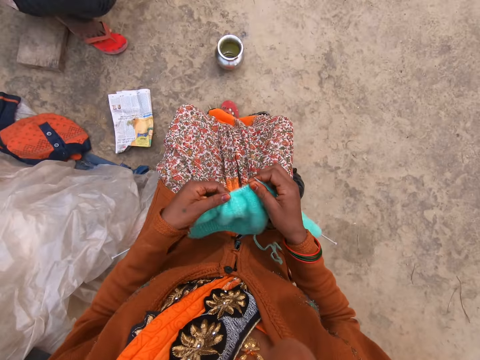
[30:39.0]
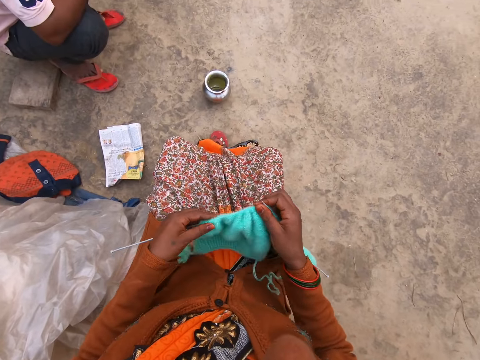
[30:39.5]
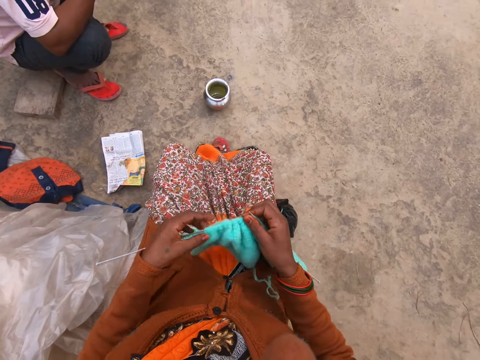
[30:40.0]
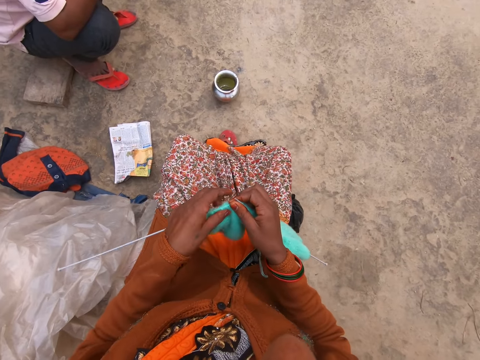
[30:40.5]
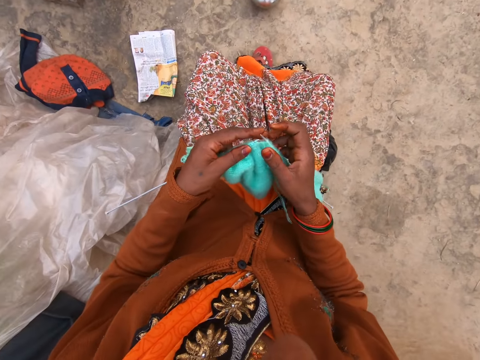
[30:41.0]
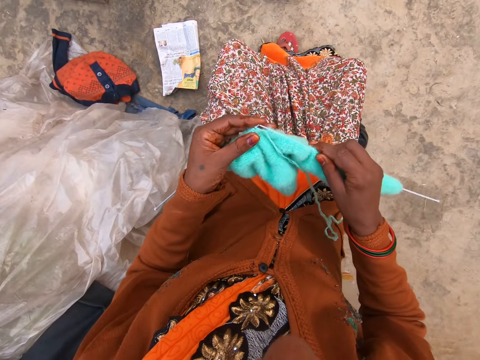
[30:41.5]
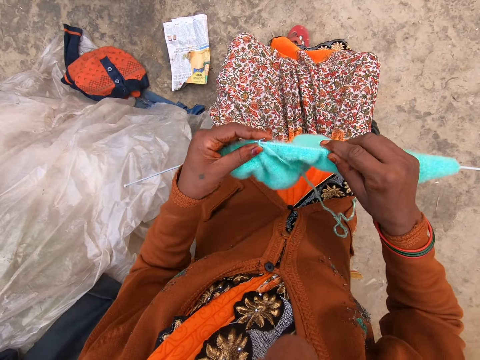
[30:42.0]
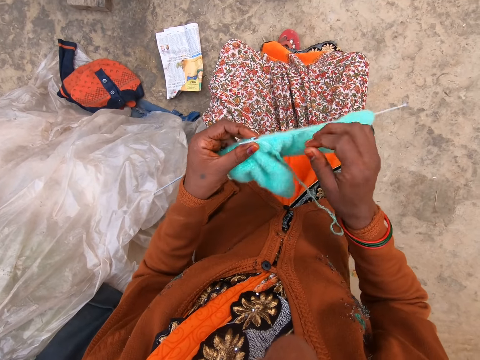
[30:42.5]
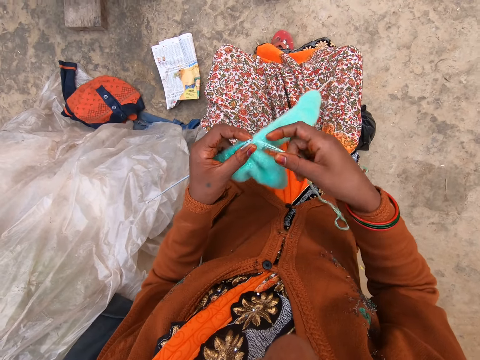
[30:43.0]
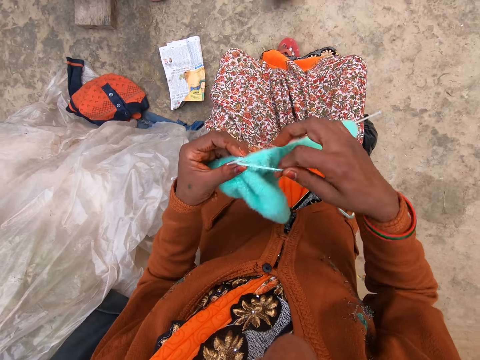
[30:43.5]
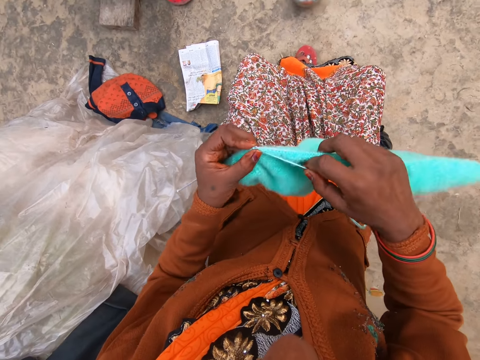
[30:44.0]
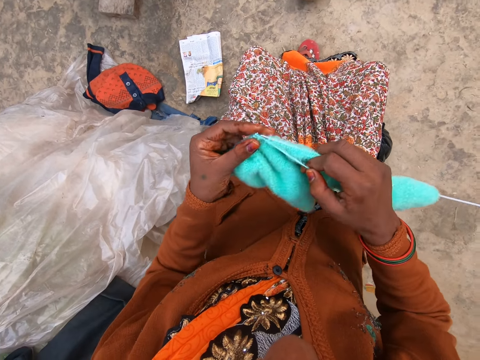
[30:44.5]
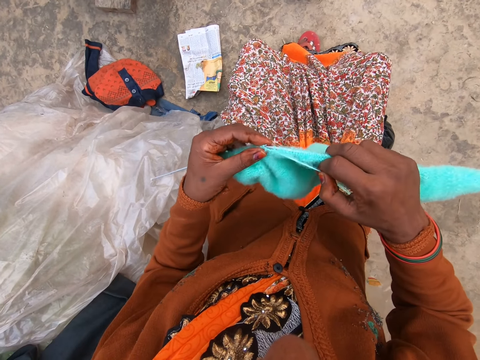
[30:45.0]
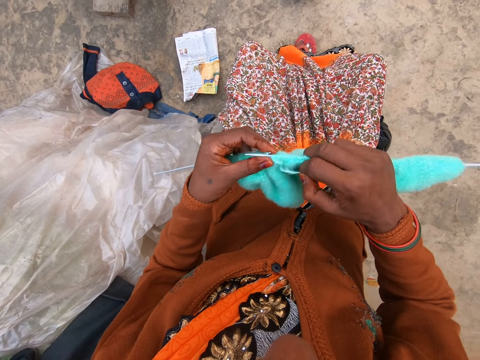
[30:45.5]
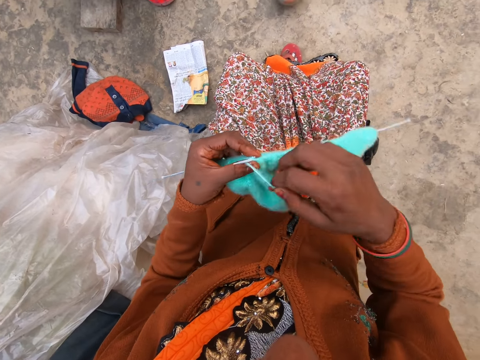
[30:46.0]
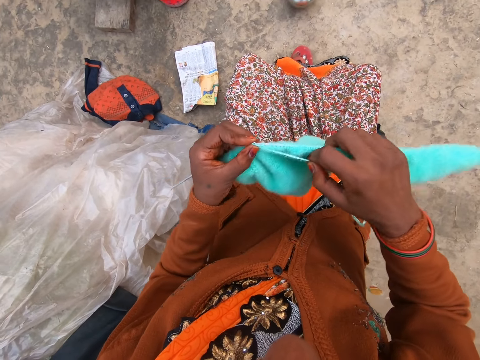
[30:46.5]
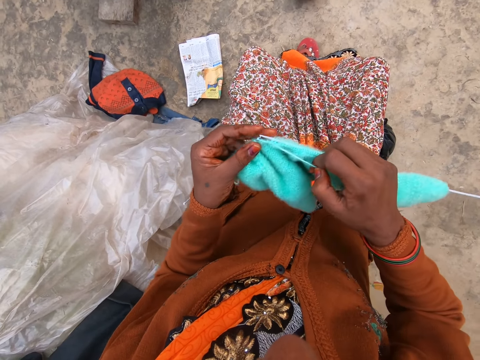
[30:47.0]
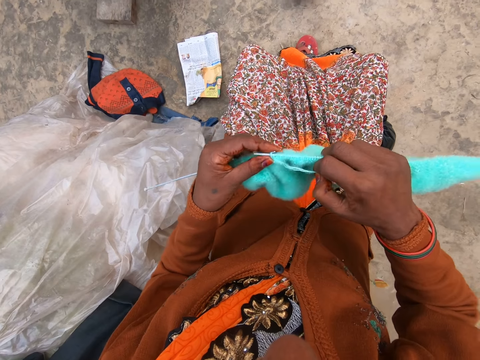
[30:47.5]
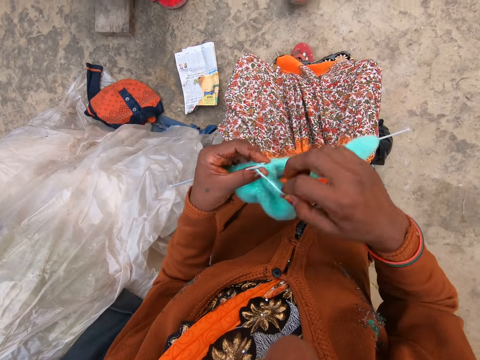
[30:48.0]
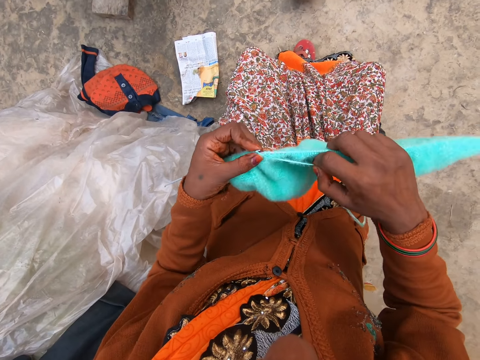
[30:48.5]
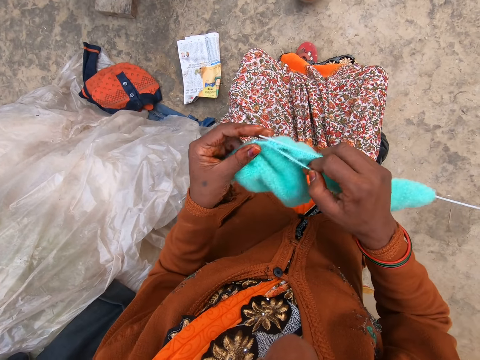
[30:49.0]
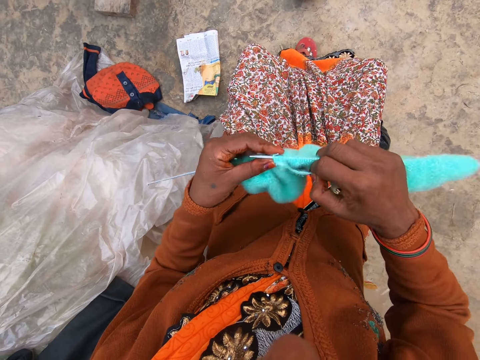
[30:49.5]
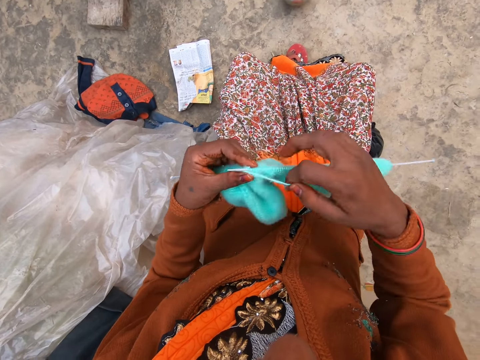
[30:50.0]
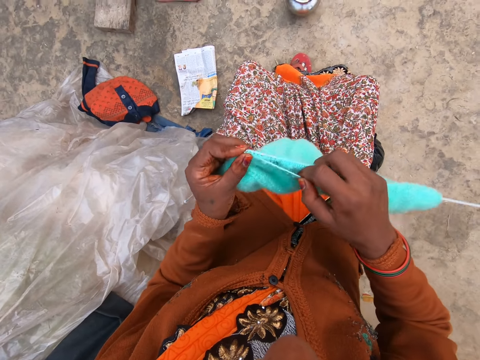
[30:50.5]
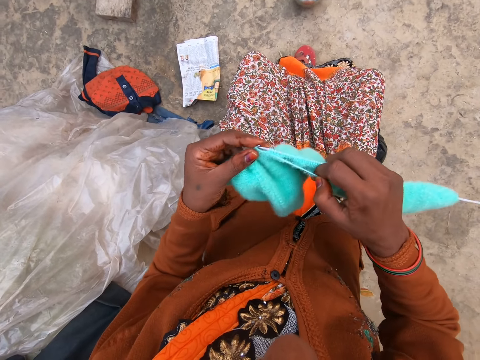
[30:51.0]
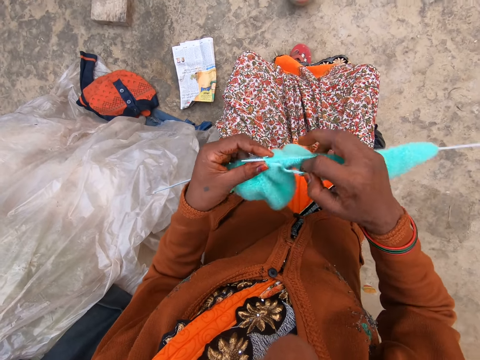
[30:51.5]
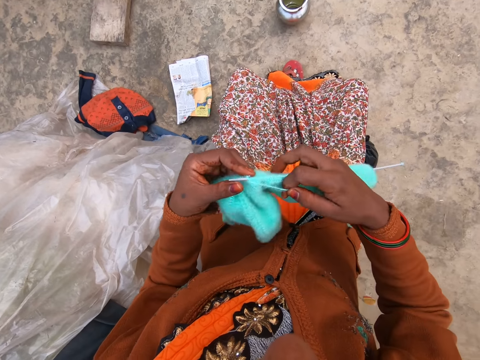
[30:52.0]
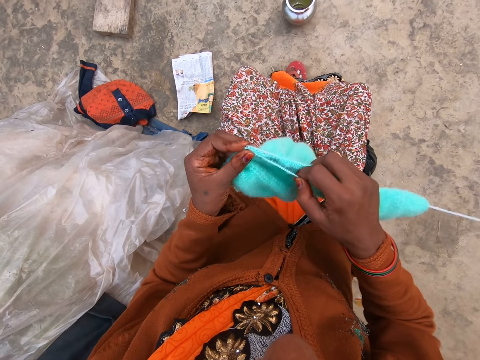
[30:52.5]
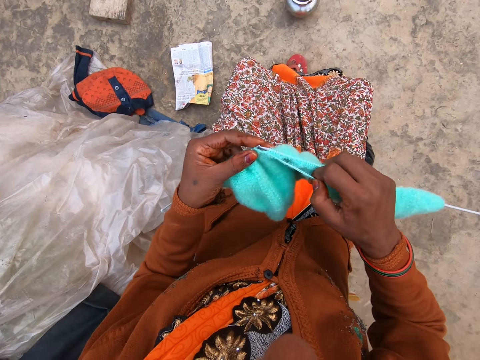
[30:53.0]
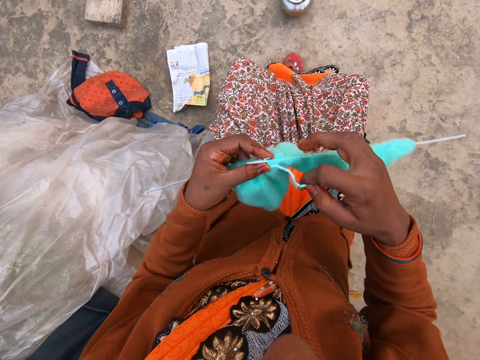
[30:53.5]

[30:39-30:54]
The camera wearer holds the knitted yarn and knitting pins with her right hand. She adjusts the knitted yarn on the knitting pin with her left hand. She knits yarn with two knitting pins in both hands.

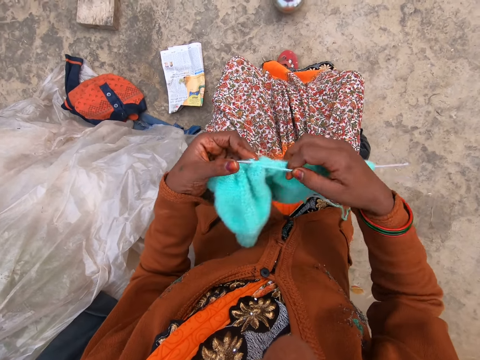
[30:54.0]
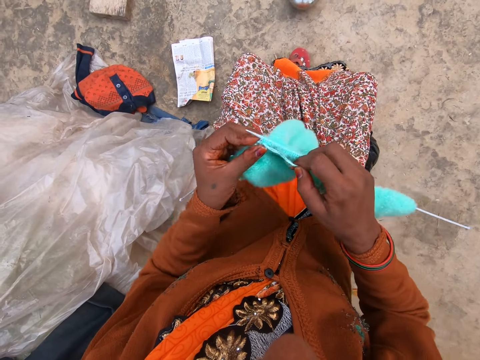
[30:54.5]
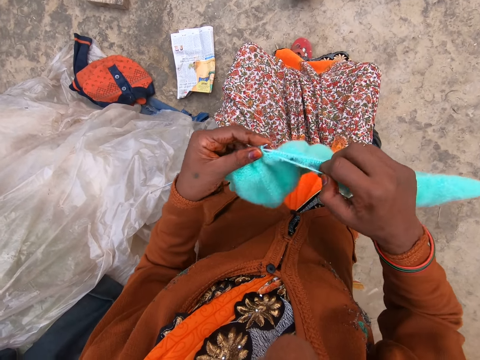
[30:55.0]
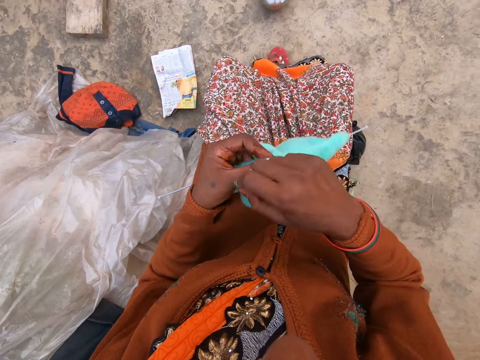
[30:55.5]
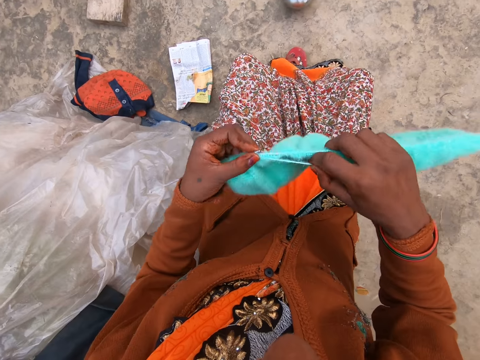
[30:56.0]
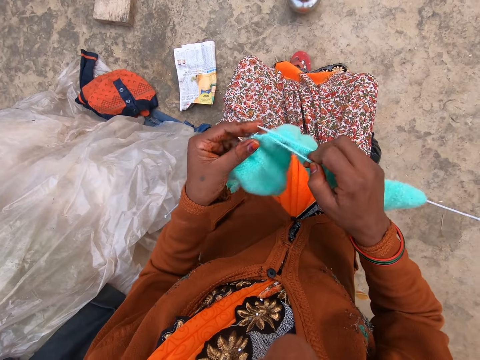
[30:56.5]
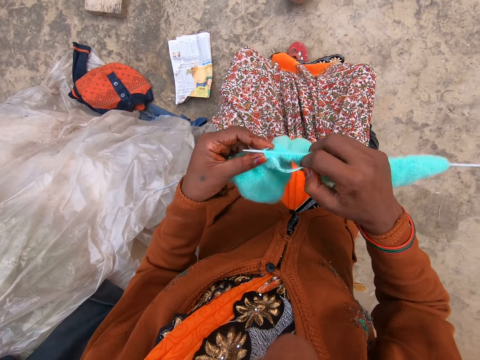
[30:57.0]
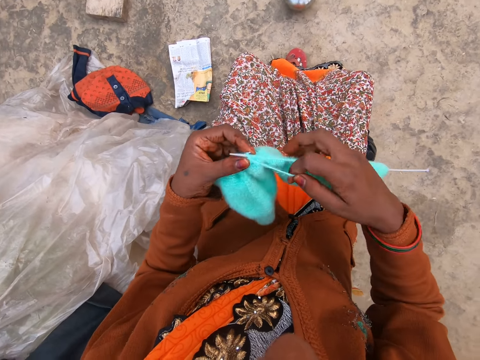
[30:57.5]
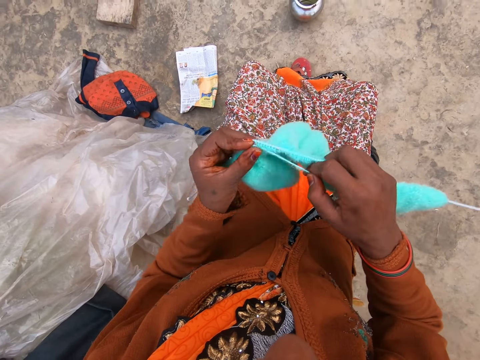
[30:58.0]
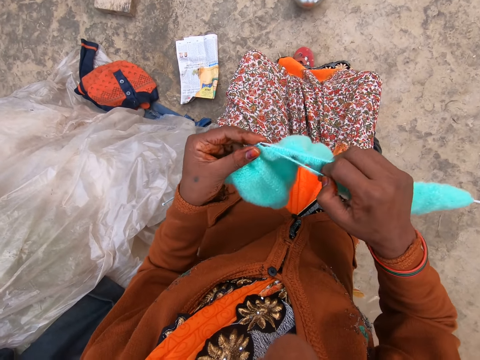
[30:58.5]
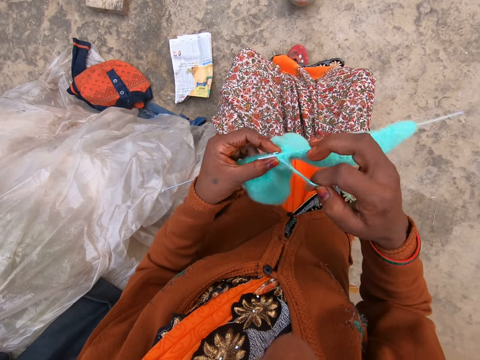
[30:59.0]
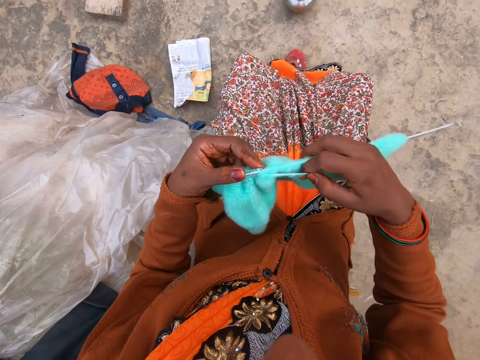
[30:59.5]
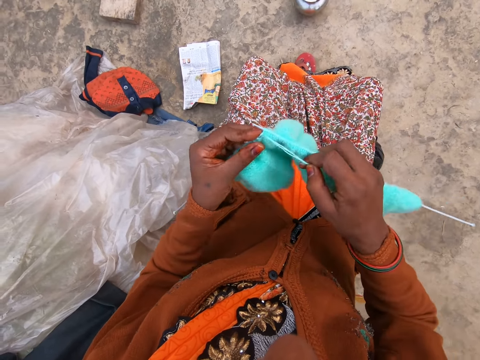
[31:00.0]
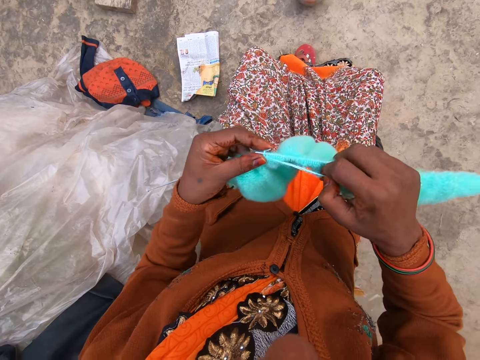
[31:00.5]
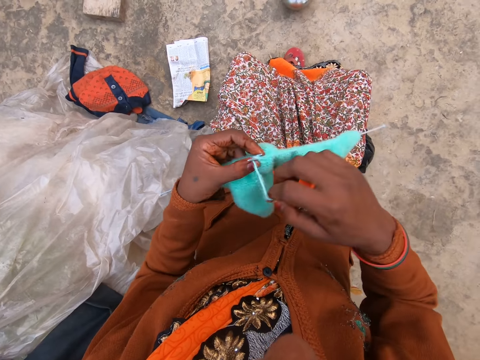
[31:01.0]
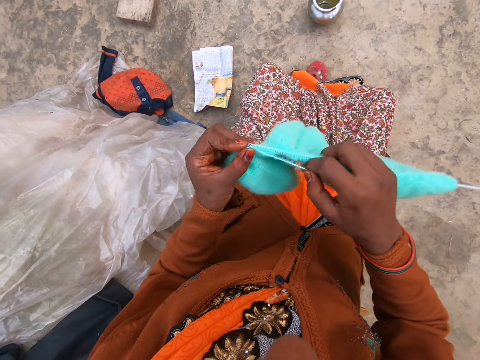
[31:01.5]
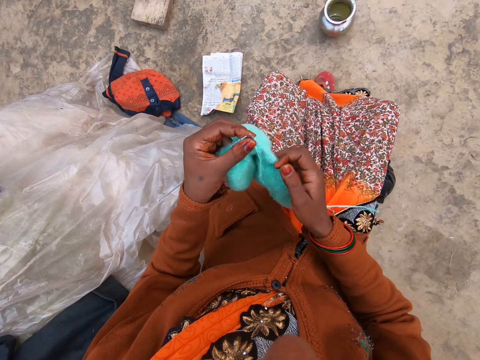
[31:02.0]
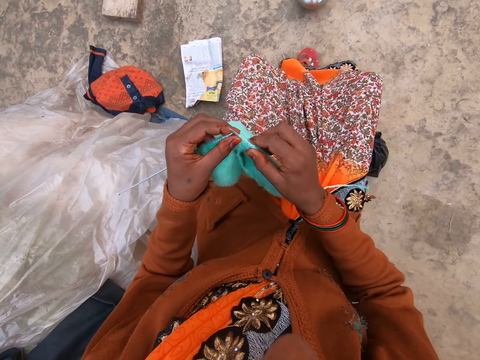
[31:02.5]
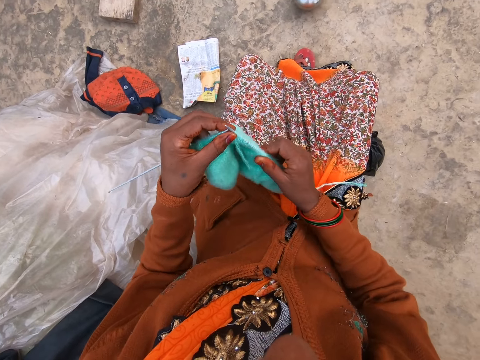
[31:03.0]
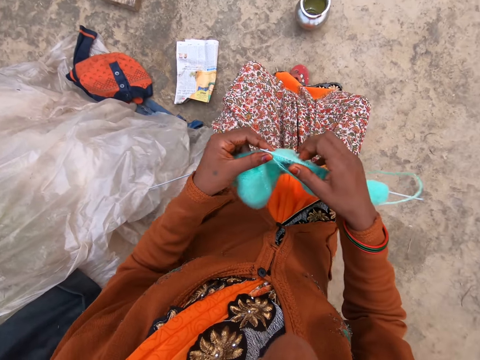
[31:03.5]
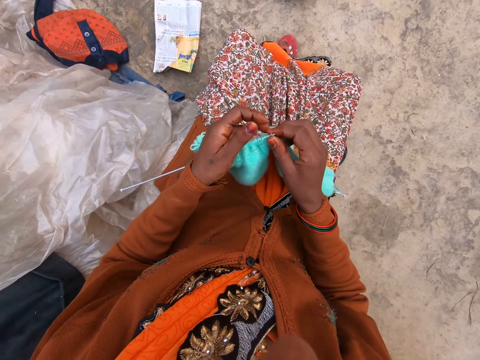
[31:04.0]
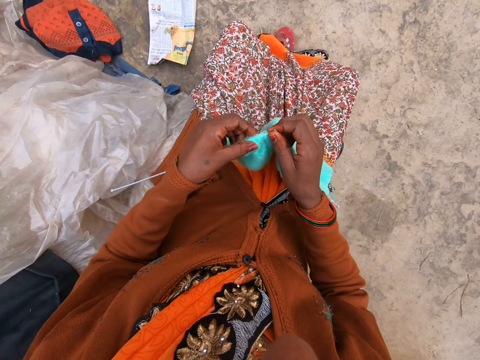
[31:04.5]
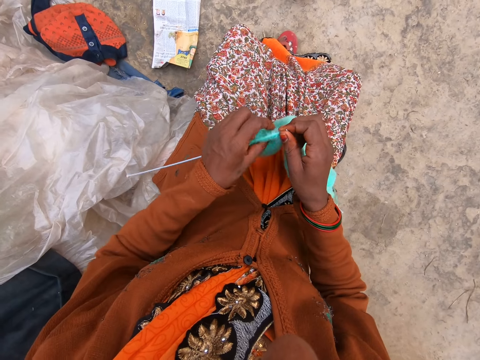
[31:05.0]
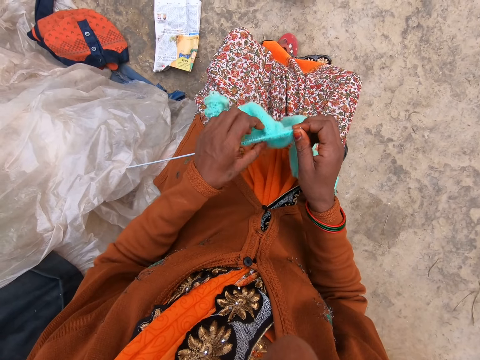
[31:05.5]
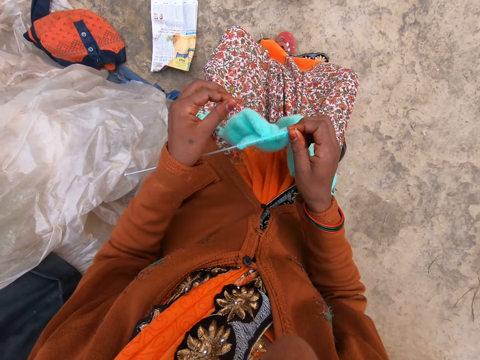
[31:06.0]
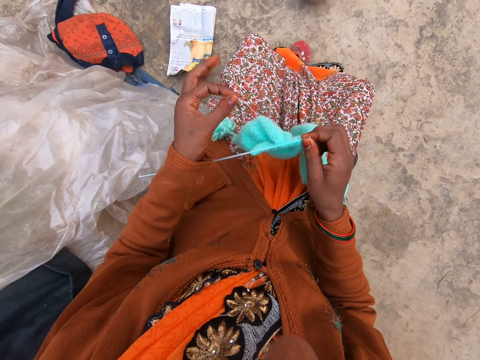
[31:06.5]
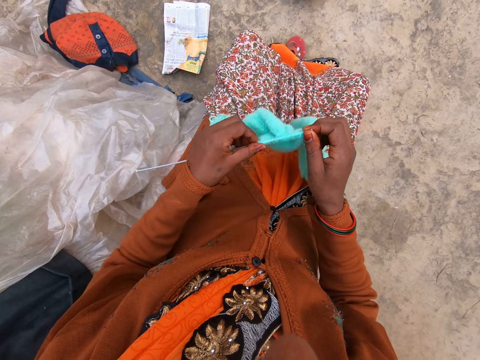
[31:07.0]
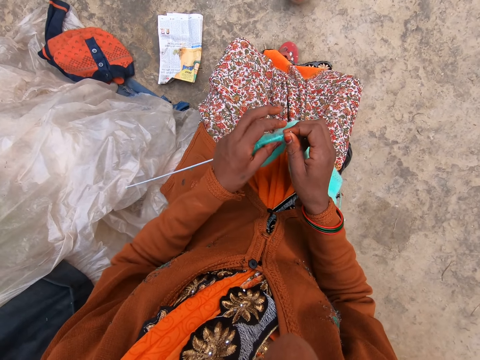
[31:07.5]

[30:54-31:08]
The camera wearer holds the knitted yarn and knitting pins with her left hand. She adjusts the knitted yarn on the knitting pin with her right hand. She holds the knitted yarn and knitting pins with her right hand.
